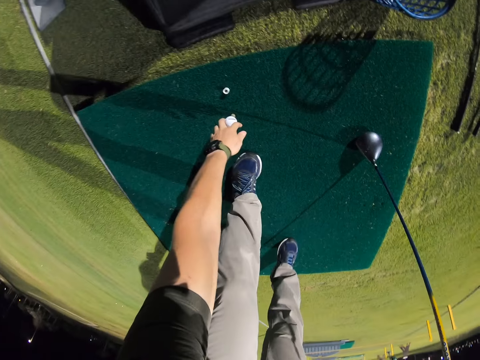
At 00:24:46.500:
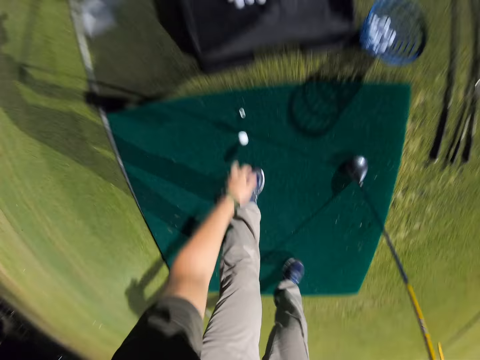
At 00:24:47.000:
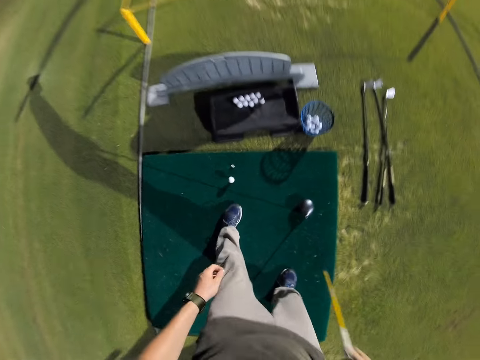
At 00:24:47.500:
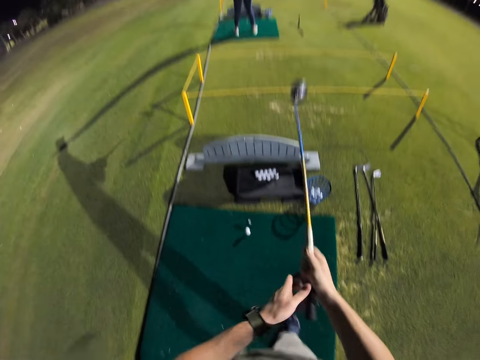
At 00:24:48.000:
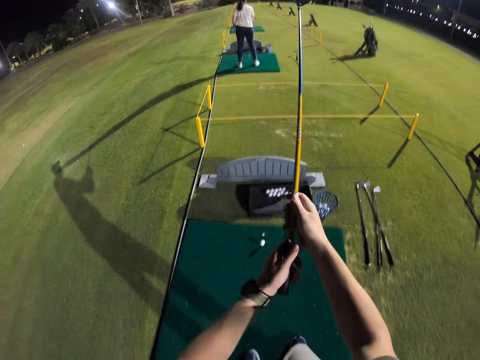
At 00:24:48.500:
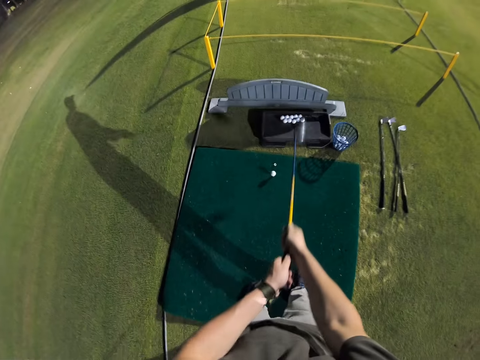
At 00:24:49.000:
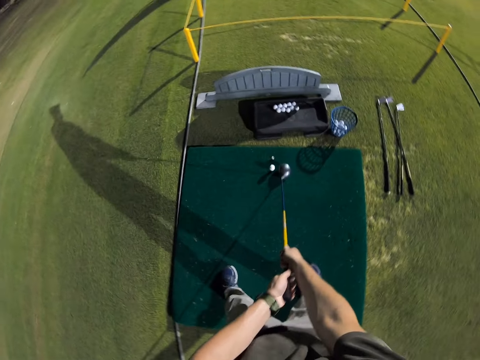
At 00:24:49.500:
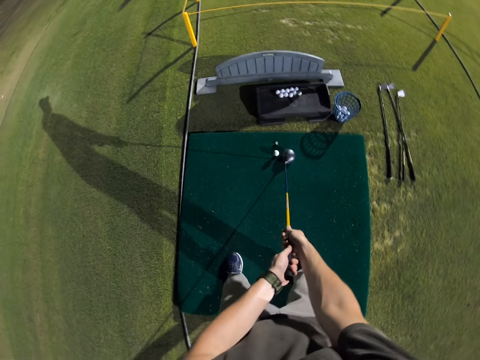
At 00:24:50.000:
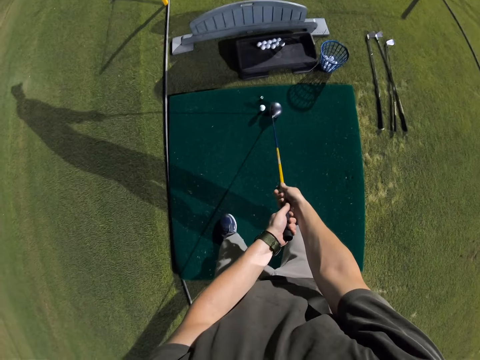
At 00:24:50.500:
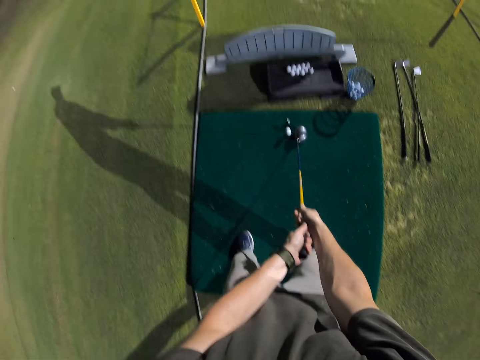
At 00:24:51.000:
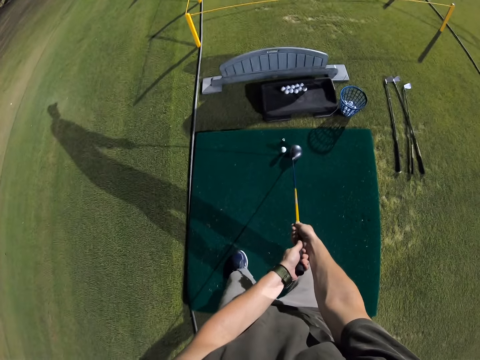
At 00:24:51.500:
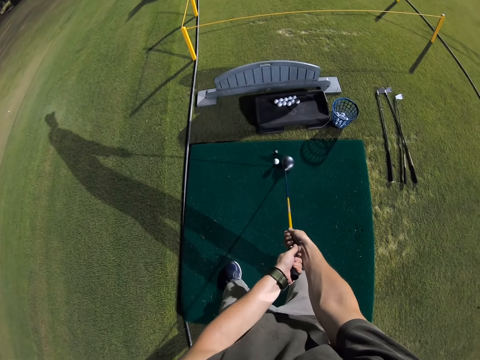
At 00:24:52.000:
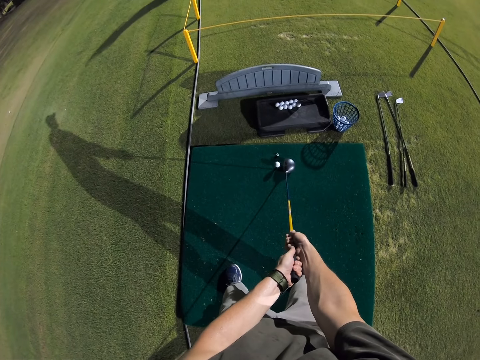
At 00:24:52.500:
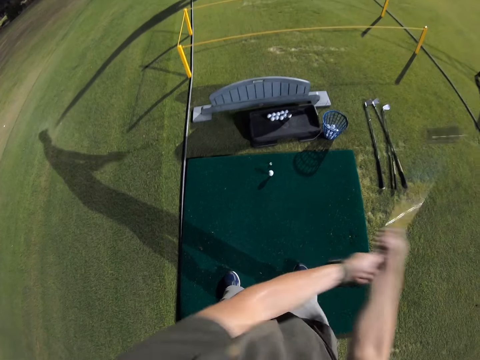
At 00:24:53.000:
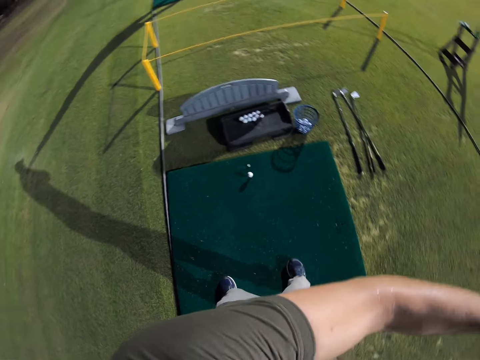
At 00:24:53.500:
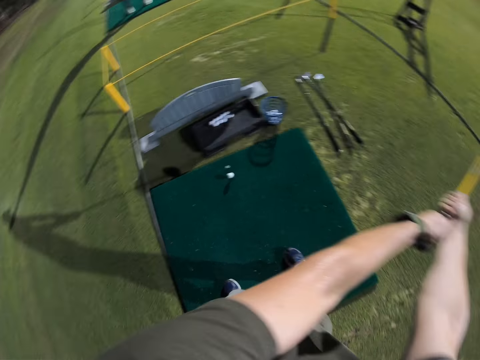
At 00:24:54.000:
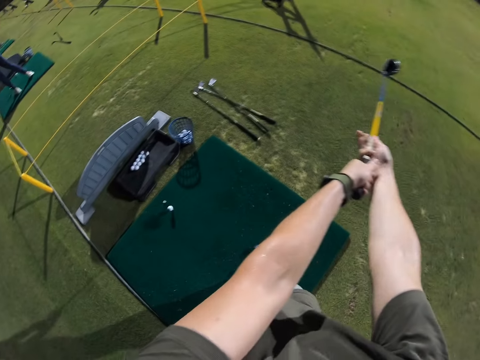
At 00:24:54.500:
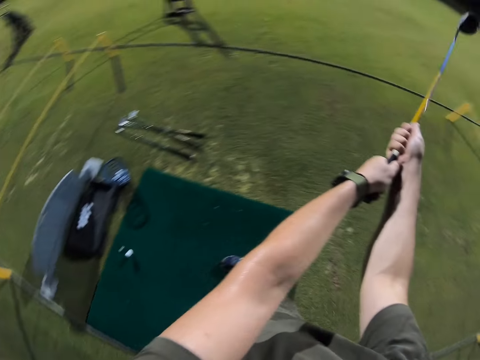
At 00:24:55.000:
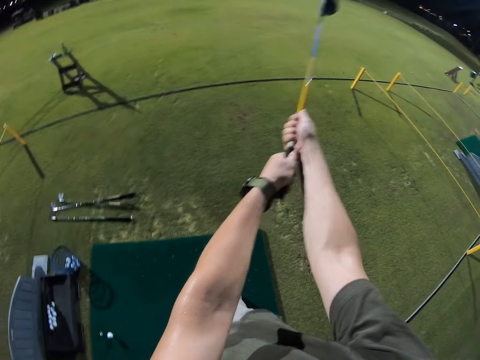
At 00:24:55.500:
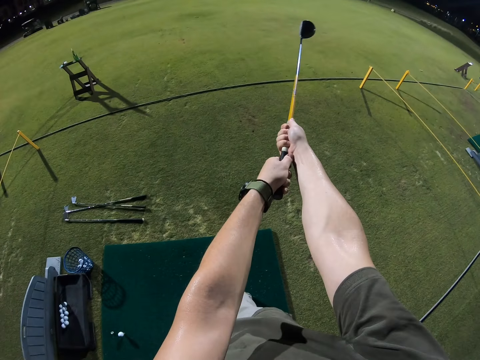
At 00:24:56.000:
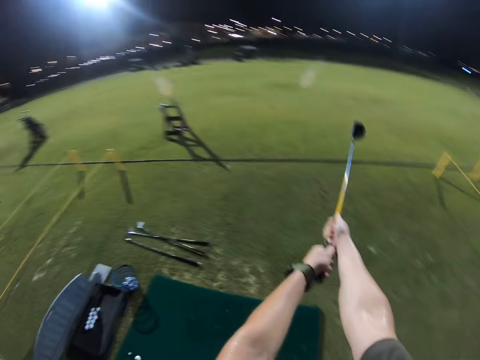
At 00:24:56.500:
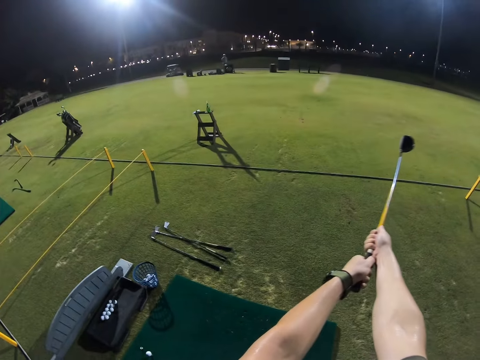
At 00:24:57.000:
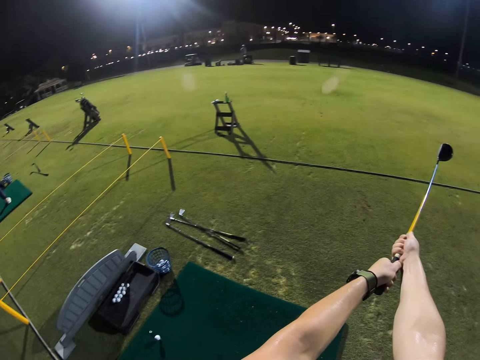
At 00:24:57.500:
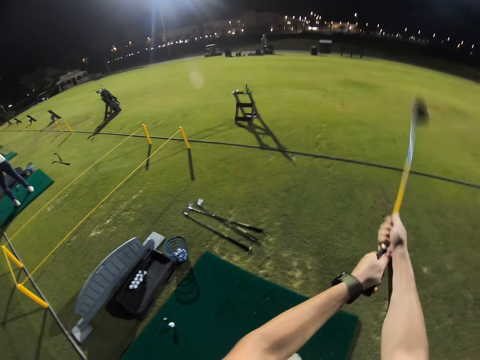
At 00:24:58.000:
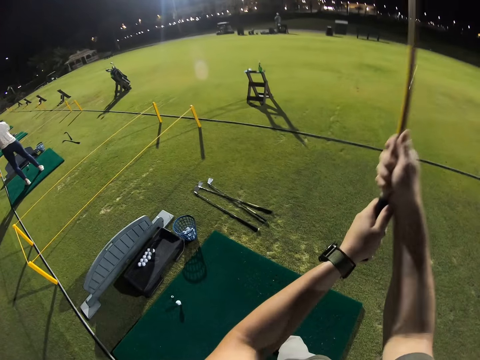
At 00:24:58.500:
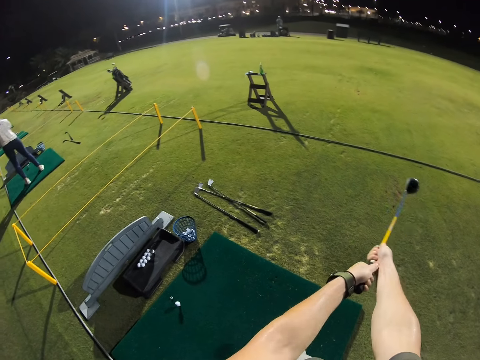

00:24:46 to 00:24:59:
The camera wearer puts down the golf ball. They raise the golf club. They point the golf club towards the golf ball. They raise the golf club. They hit the golf ball.

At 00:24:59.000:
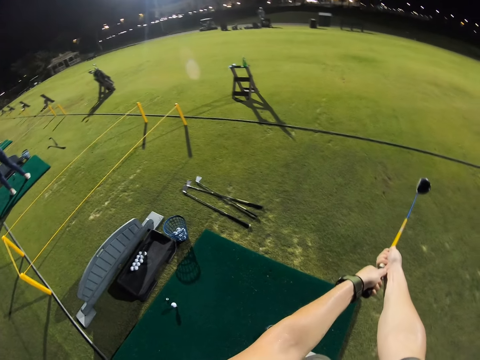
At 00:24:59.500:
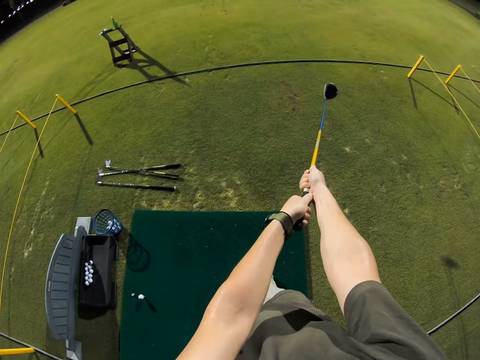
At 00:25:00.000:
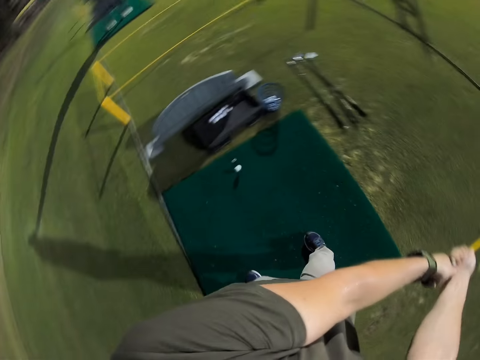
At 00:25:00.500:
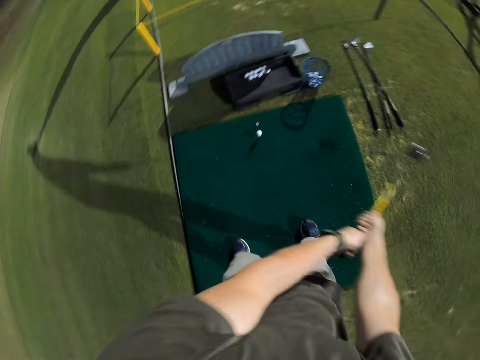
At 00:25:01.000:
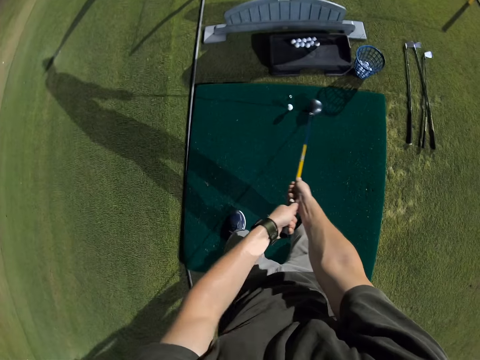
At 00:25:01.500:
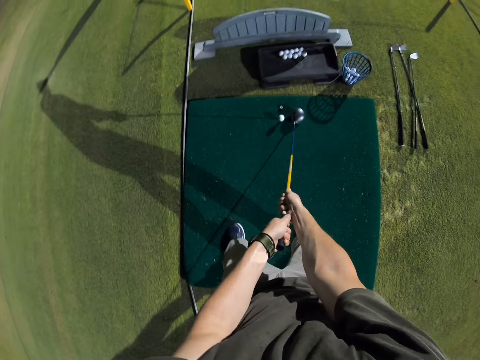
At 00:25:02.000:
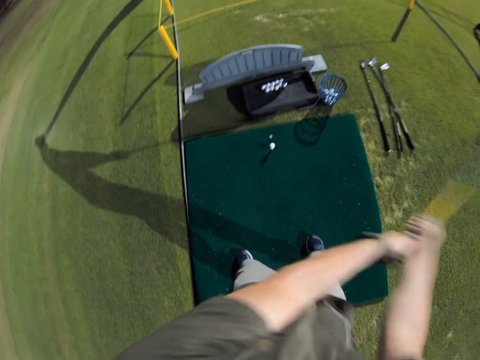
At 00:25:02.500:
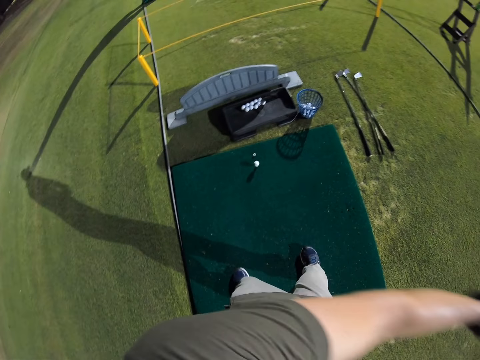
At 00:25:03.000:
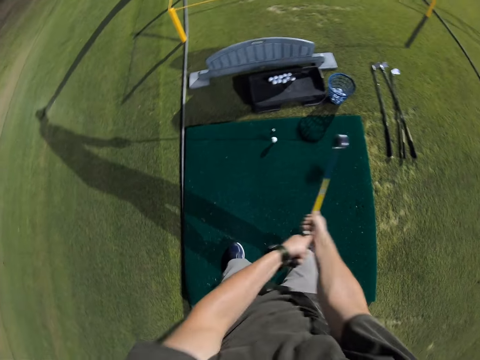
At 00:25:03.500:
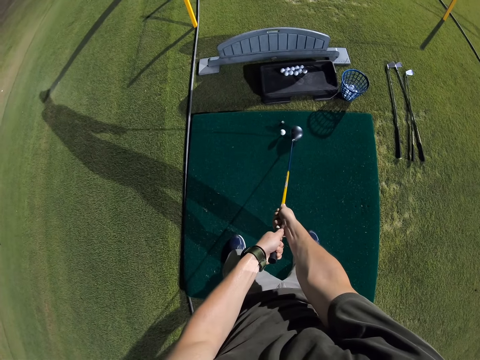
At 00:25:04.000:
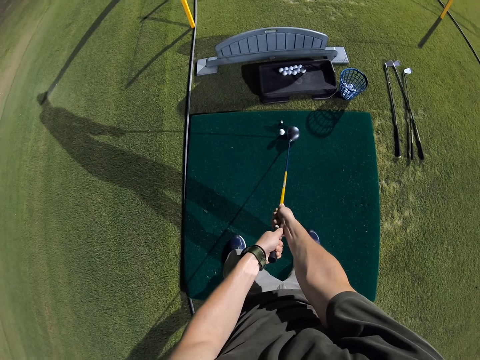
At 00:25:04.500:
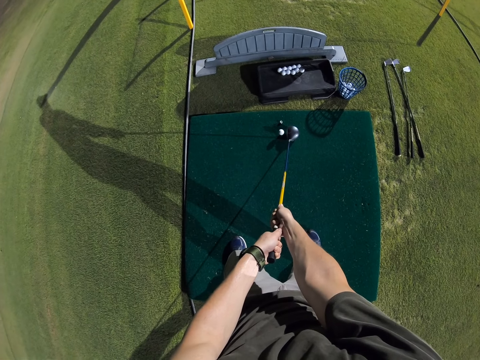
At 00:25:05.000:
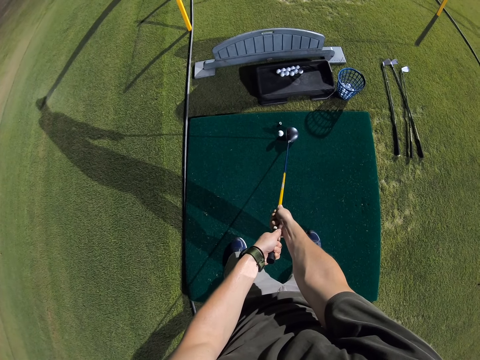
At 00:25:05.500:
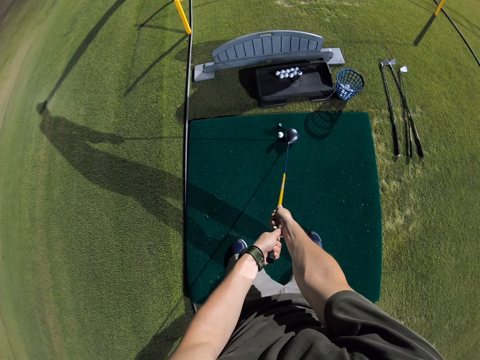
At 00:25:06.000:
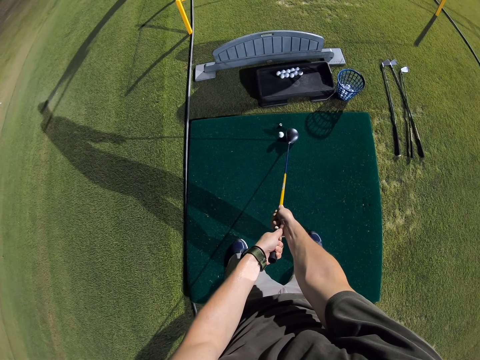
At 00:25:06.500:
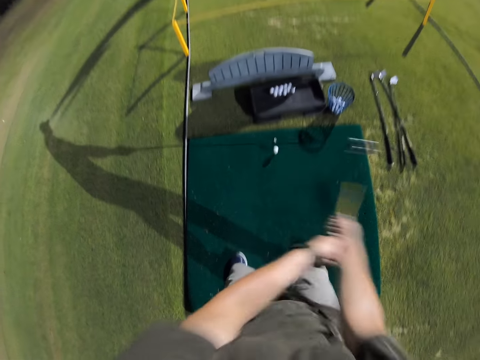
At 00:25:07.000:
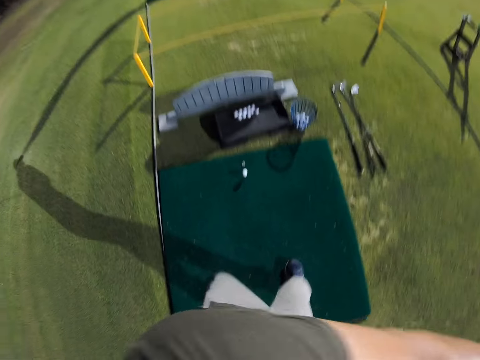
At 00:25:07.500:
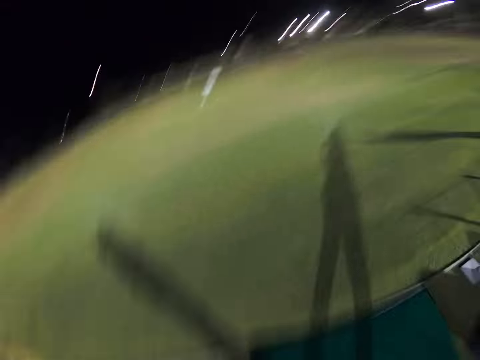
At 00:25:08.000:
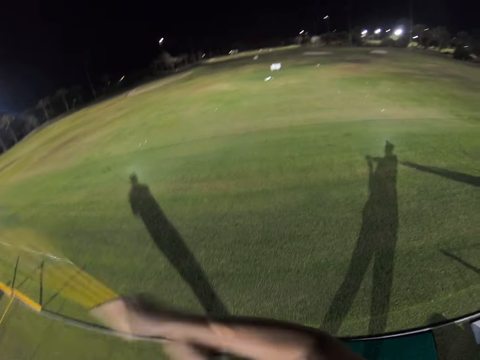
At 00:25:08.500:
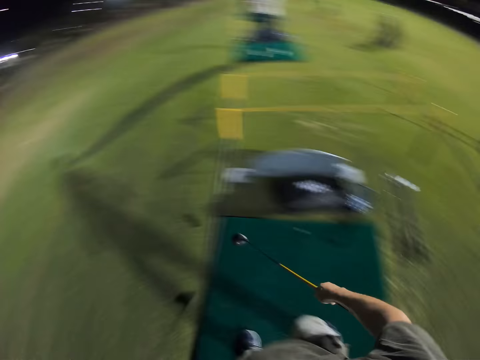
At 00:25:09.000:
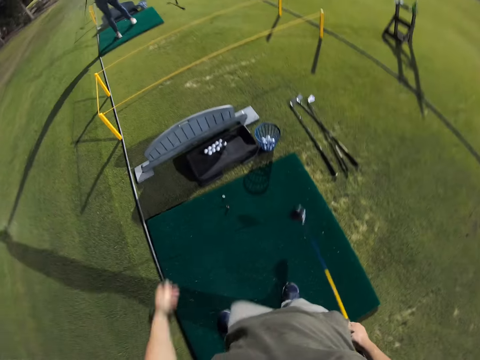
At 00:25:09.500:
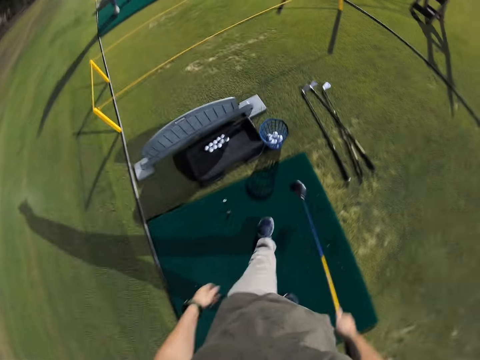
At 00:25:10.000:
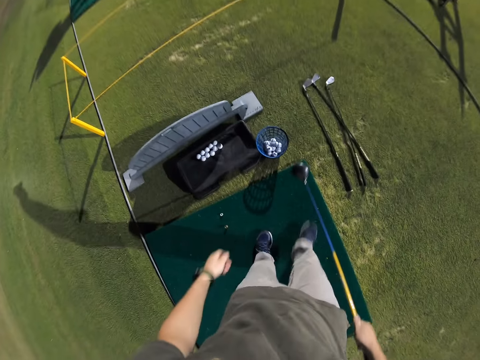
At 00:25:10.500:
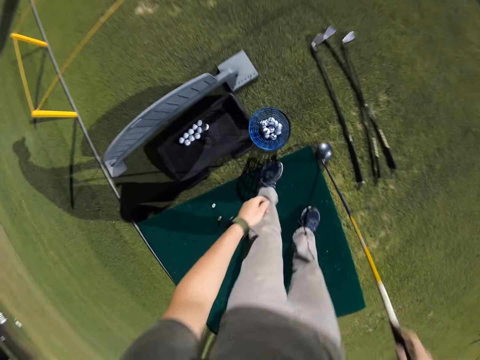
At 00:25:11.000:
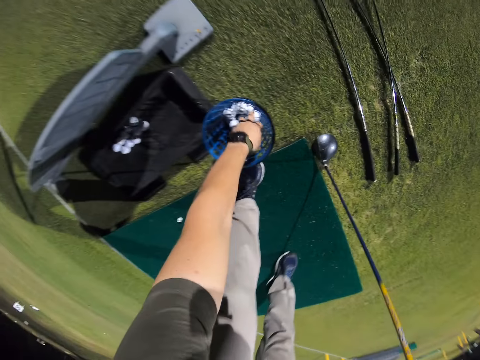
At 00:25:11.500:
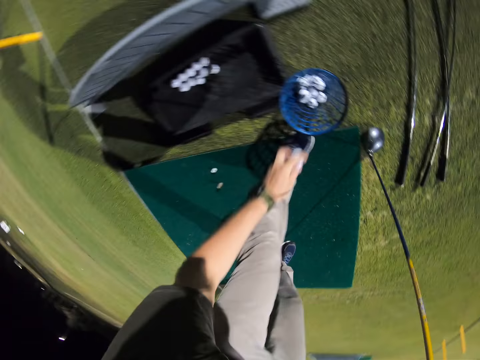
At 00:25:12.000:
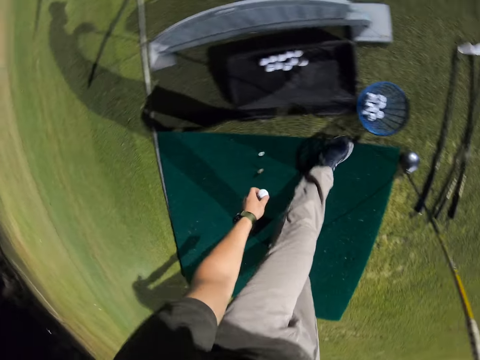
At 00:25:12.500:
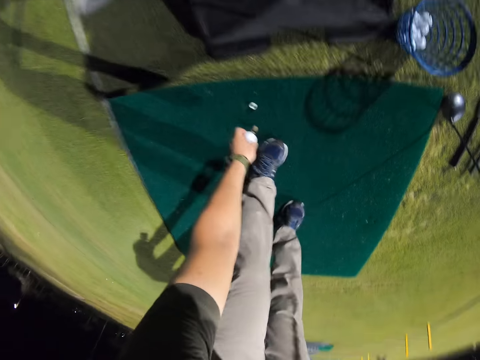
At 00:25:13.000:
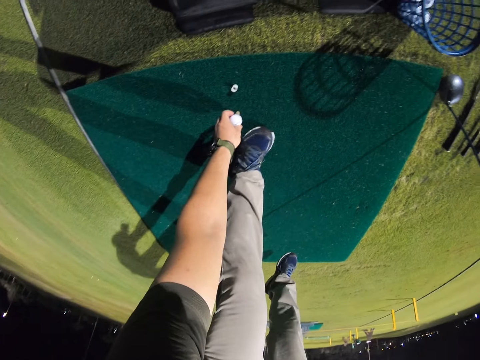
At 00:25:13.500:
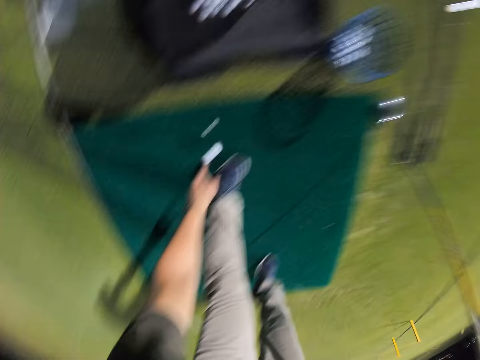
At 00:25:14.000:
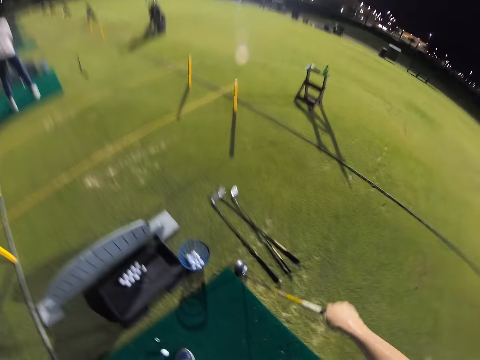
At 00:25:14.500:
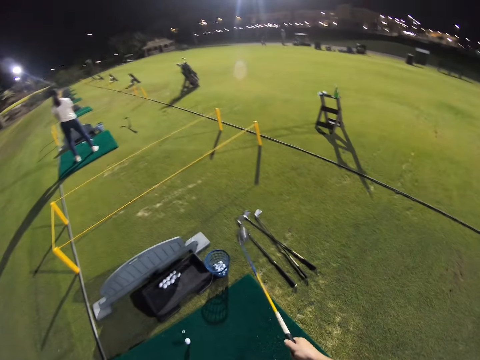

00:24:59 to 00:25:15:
The camera wearer points the golf club towards the golf ball. They raise the golf club. They point the golf club towards the golf ball. They raise the golf club. They hit the golf ball with the golf club. They look around. They hold the golf club with the right hand. They walk around. They pick up the golf ball. They put down the golf ball.
